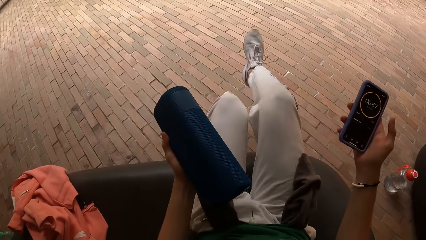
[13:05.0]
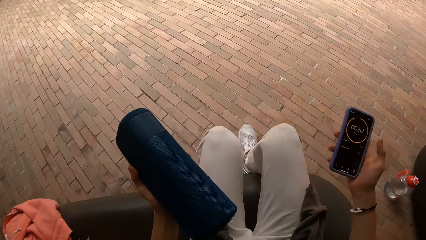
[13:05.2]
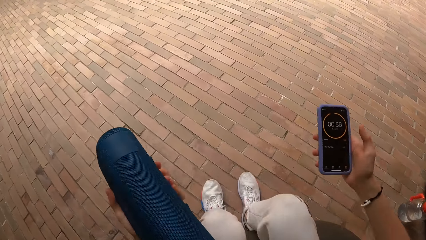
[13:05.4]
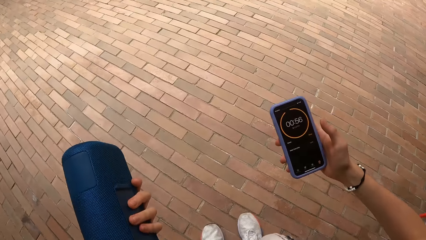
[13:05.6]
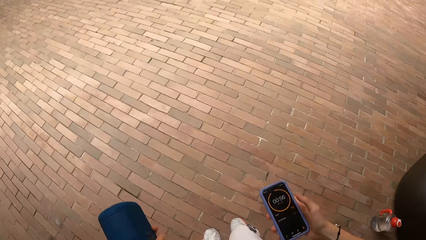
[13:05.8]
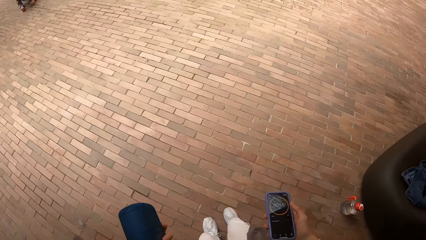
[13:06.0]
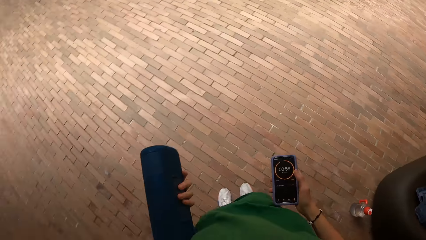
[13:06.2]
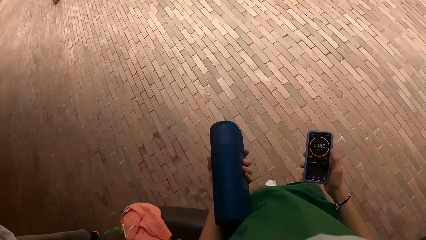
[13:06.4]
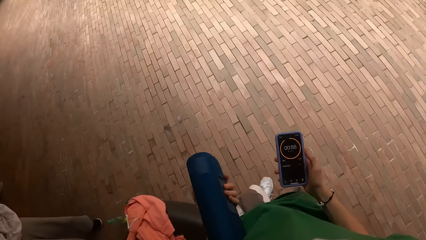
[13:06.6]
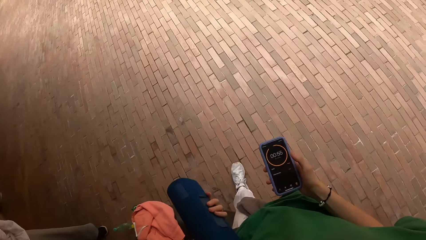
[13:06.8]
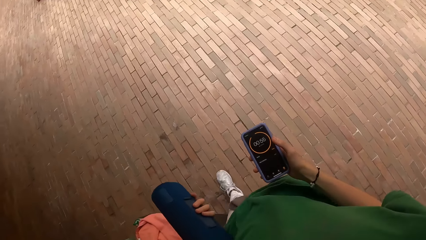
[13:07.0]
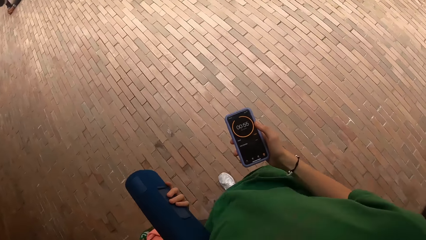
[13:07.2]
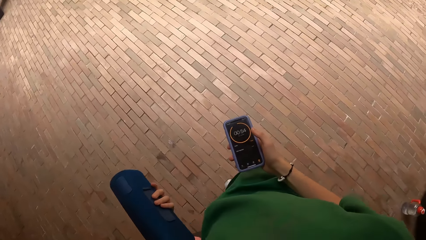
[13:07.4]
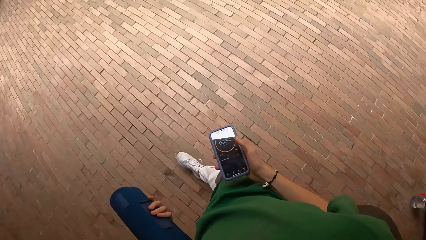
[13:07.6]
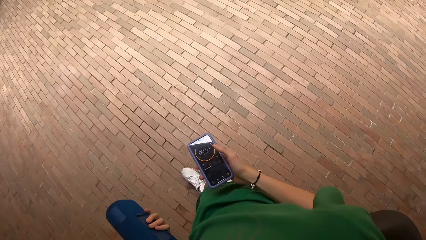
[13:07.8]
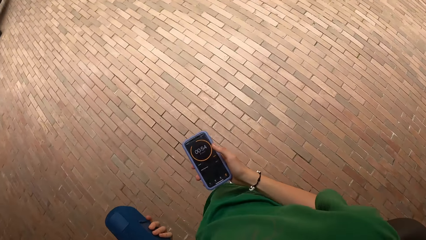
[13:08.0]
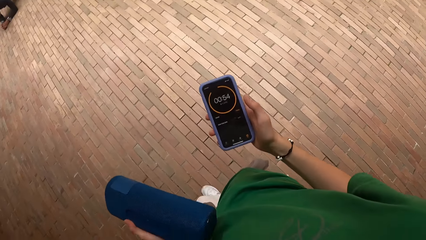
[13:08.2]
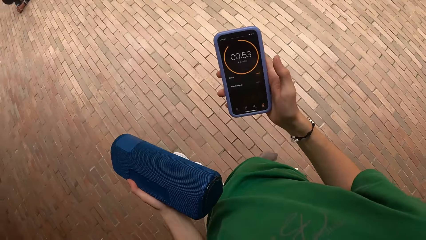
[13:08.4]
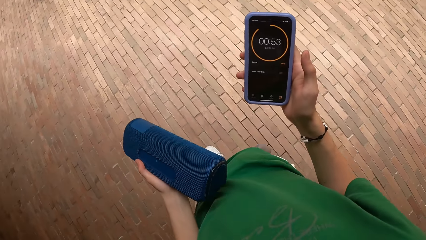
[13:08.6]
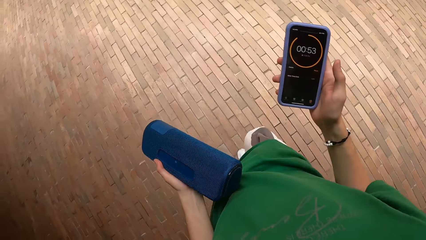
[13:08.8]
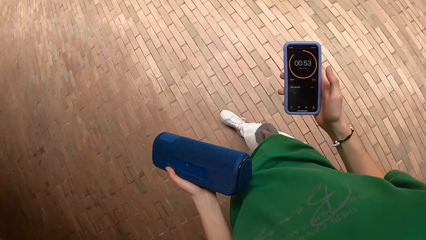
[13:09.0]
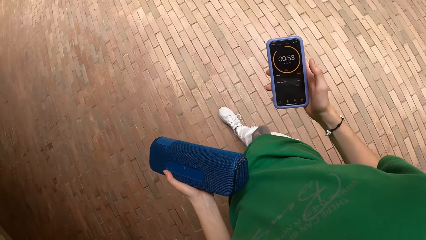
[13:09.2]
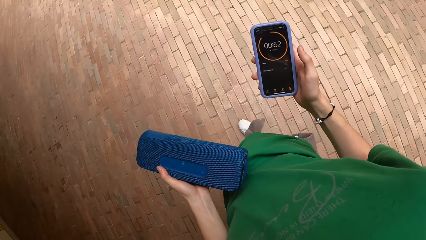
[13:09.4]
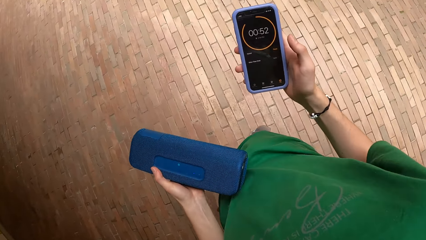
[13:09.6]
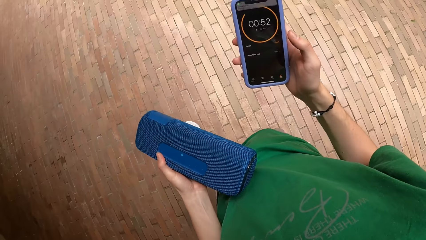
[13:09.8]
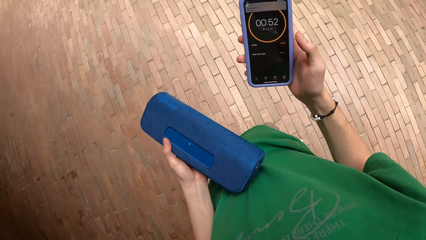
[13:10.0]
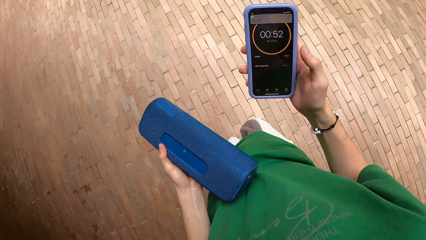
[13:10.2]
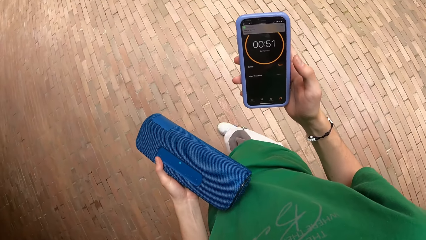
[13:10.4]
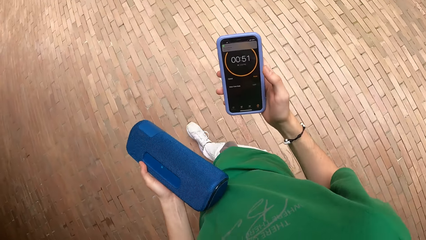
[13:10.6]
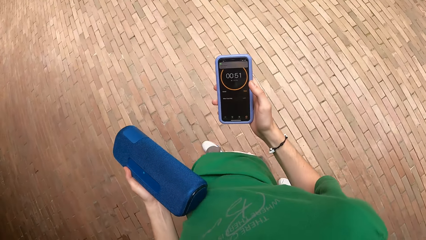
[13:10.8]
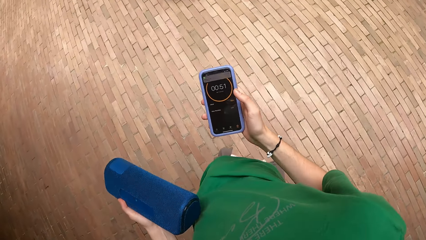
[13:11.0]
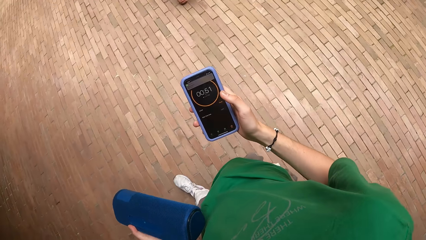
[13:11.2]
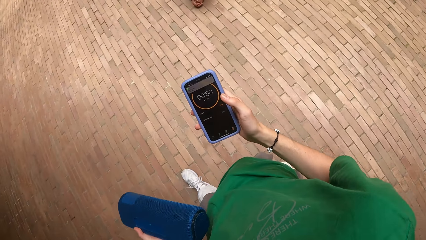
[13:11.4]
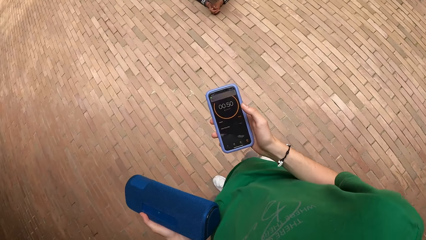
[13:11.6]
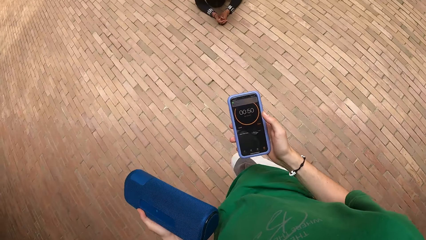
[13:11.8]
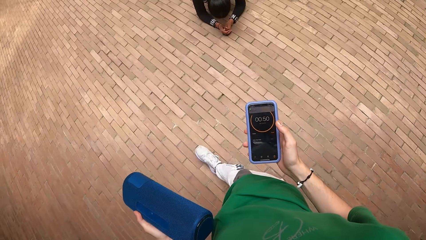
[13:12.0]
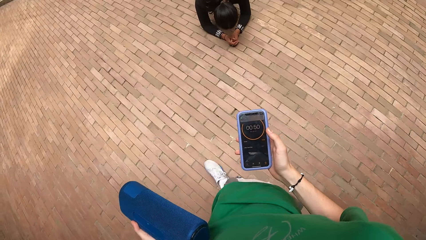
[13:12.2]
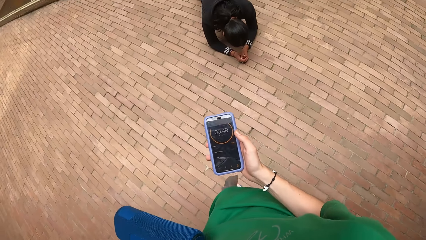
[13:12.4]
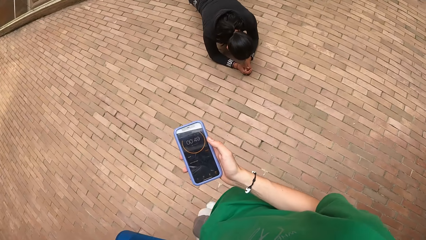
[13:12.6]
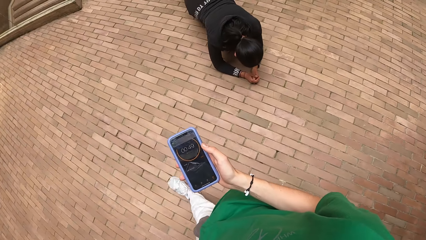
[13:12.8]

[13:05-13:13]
The camera wearer stands to her feet. She walks around the room.

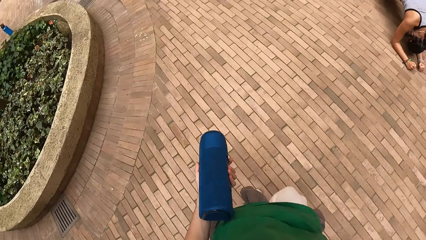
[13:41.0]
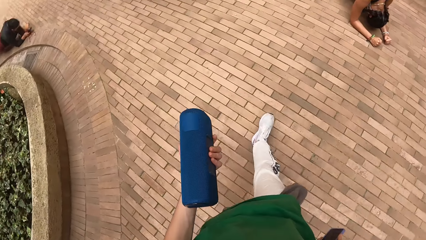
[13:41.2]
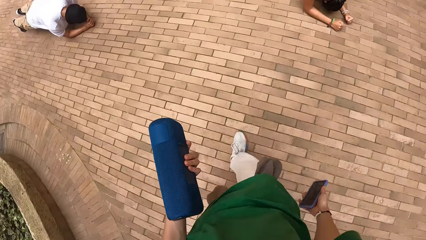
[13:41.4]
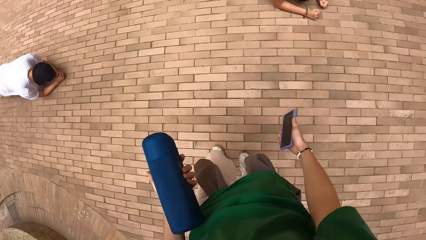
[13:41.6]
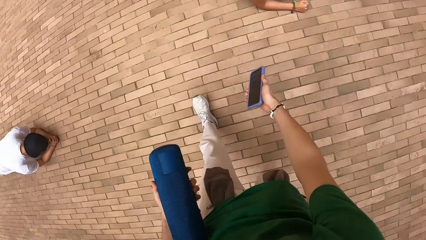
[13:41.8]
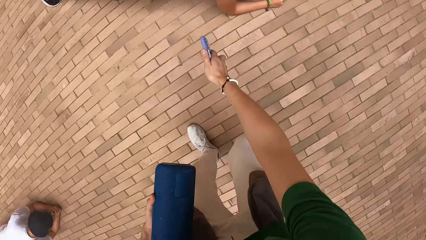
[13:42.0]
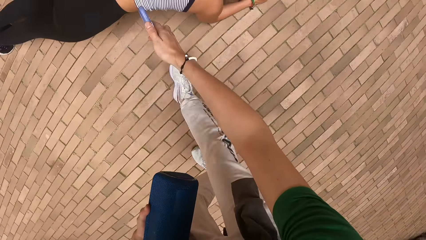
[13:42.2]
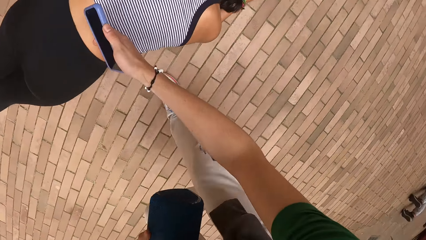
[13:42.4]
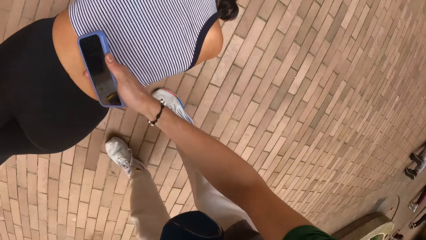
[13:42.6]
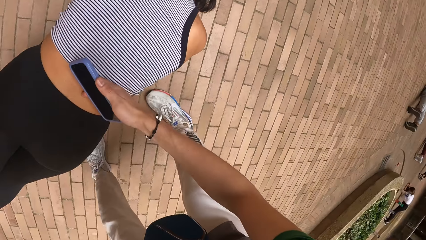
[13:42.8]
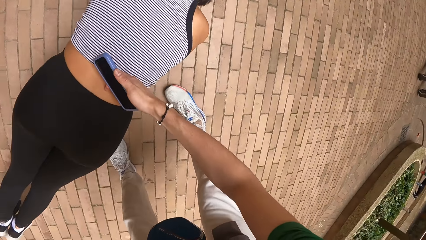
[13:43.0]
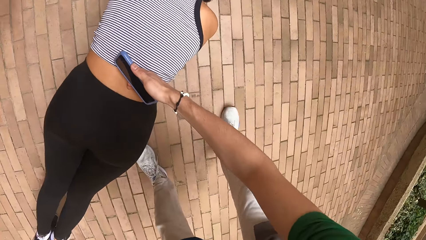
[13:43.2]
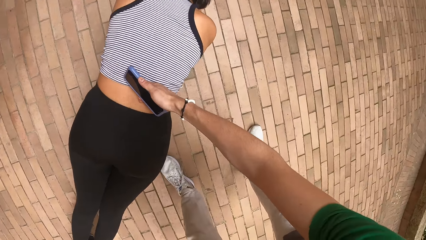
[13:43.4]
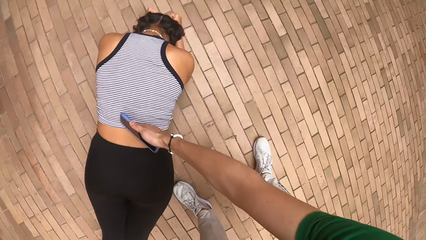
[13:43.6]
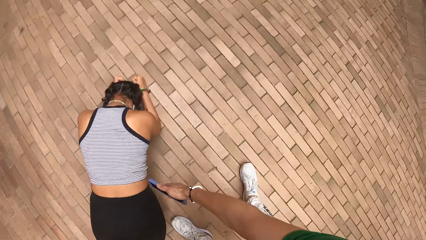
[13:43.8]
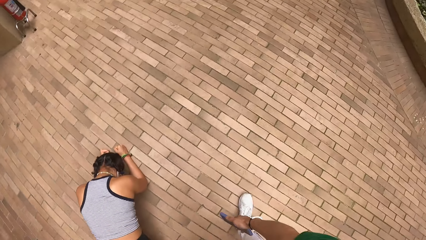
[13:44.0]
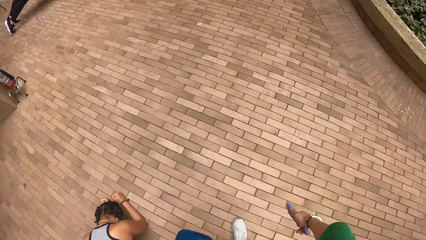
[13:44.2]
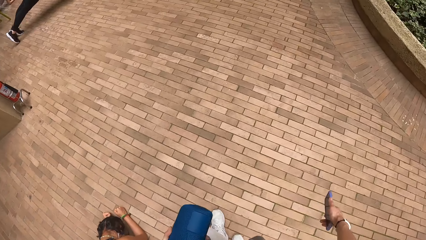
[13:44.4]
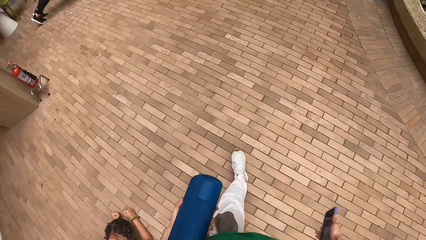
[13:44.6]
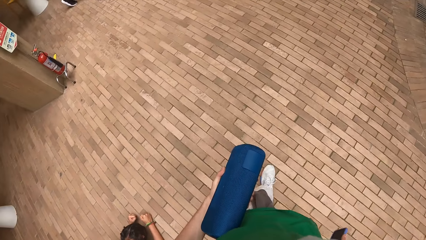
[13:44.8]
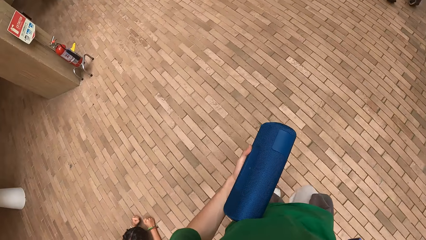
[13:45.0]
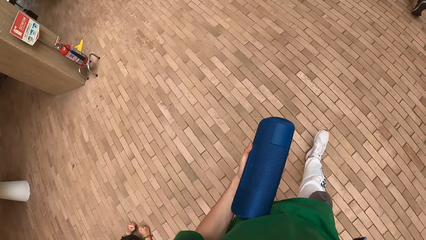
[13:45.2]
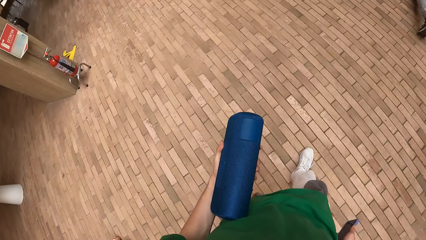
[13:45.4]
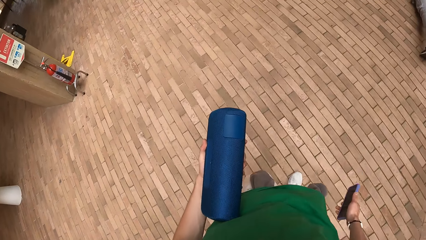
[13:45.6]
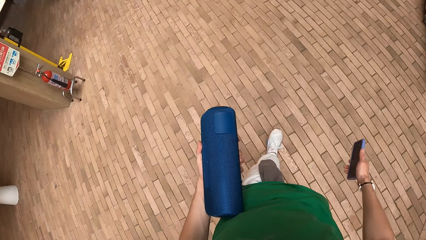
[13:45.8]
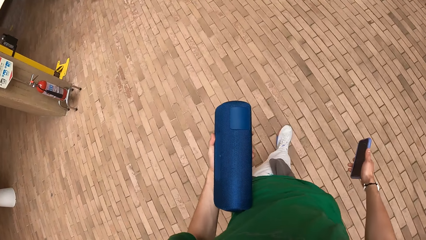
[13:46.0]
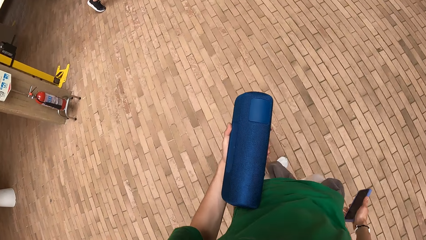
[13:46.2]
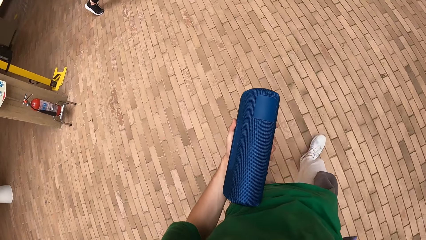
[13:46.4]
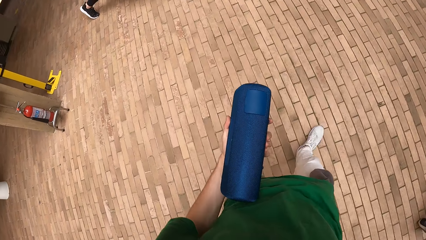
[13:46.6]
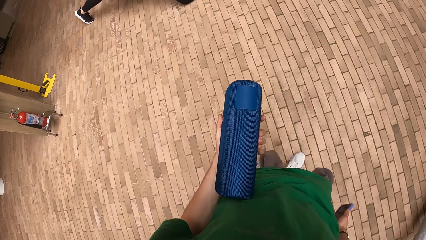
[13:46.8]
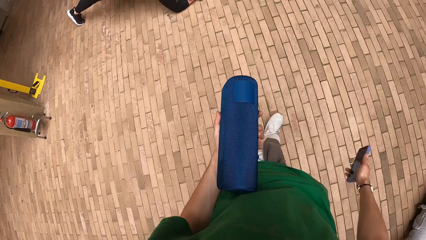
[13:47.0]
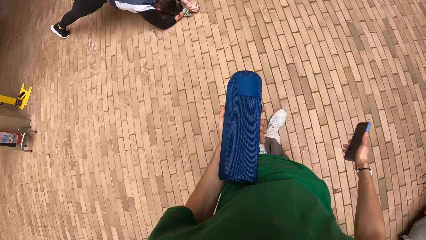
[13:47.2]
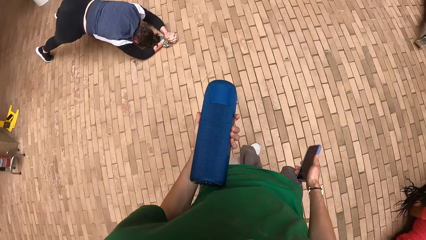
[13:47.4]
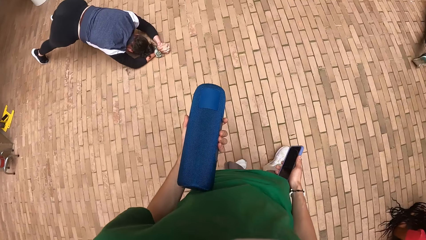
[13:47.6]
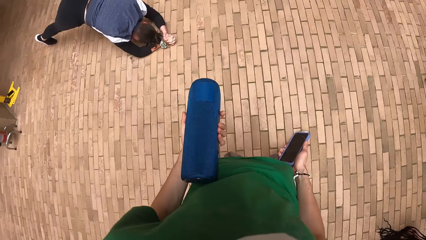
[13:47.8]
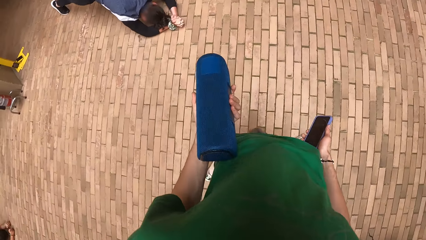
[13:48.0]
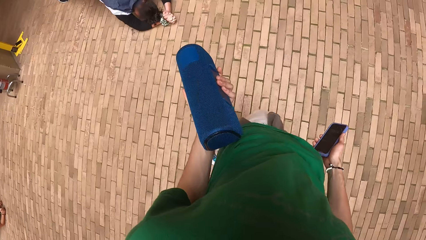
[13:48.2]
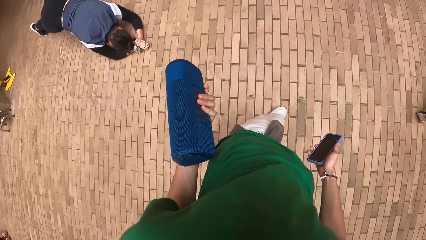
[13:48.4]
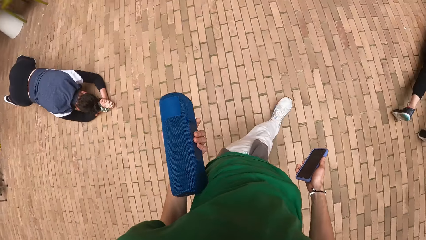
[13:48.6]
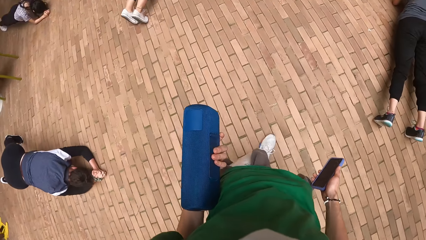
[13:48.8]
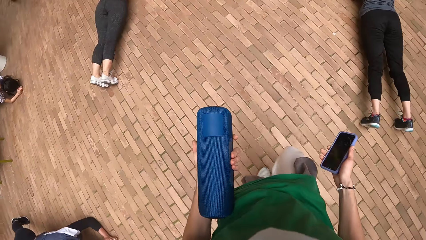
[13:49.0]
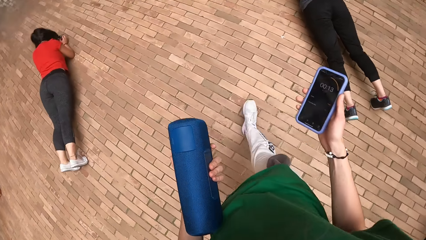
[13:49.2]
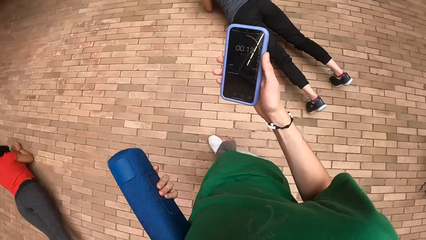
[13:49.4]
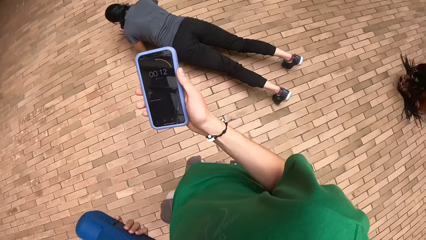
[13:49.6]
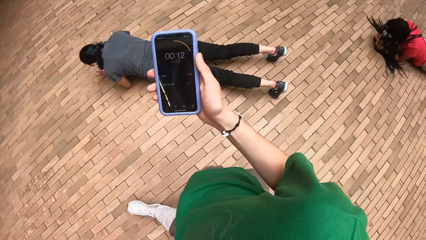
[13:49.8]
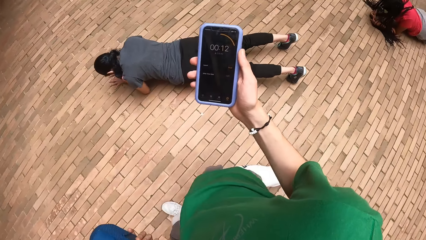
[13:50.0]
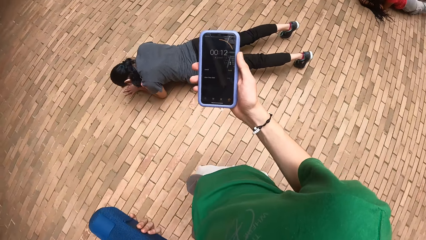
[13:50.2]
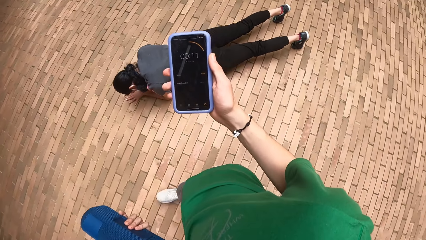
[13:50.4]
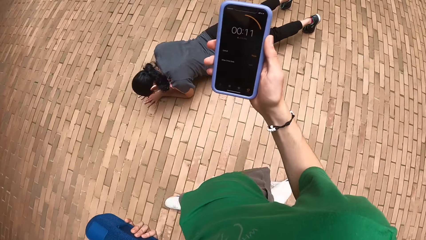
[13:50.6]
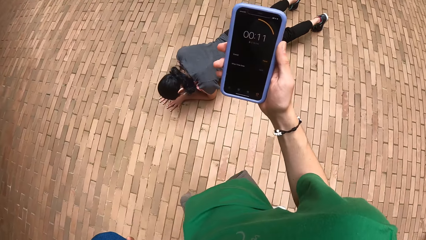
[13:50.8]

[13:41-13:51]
The camera wearer steadies the back of a woman with her right hand. She walks across.
